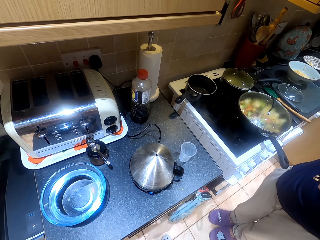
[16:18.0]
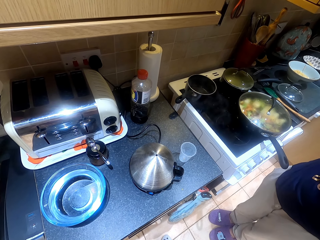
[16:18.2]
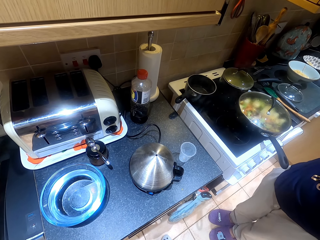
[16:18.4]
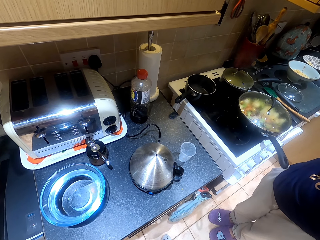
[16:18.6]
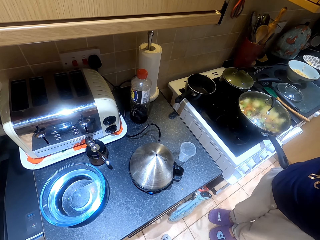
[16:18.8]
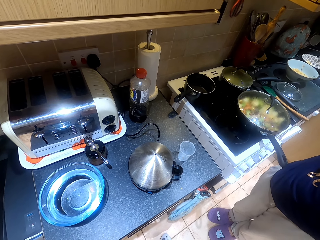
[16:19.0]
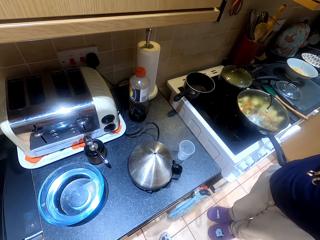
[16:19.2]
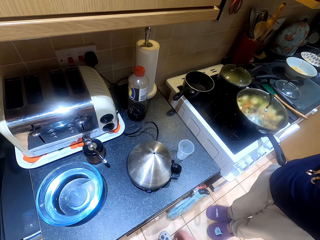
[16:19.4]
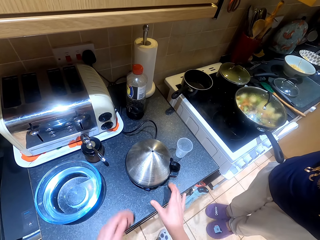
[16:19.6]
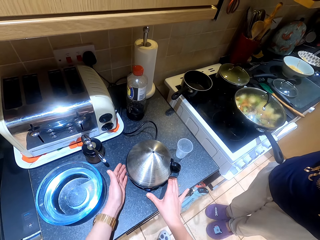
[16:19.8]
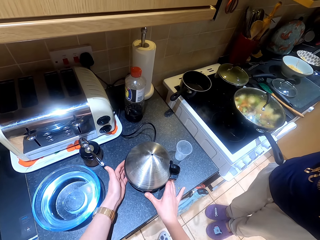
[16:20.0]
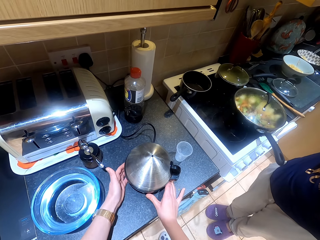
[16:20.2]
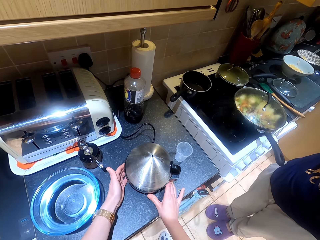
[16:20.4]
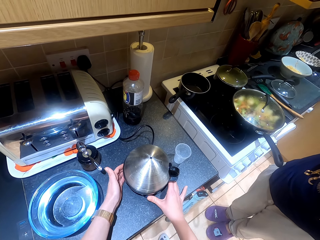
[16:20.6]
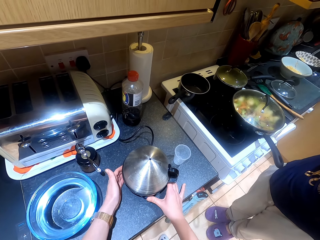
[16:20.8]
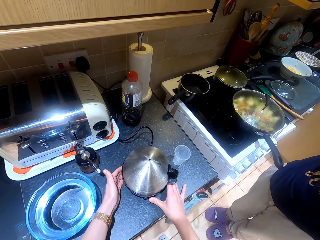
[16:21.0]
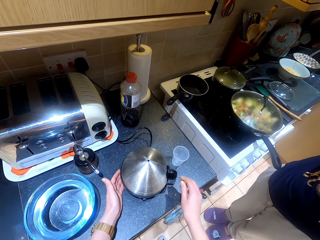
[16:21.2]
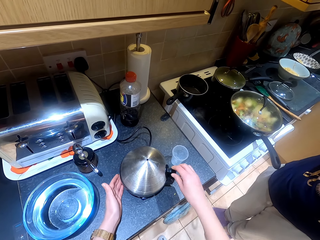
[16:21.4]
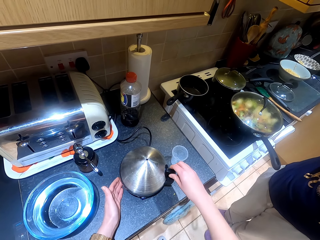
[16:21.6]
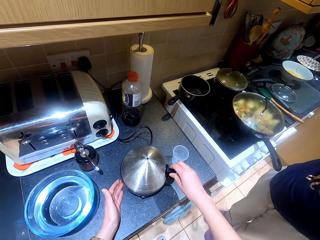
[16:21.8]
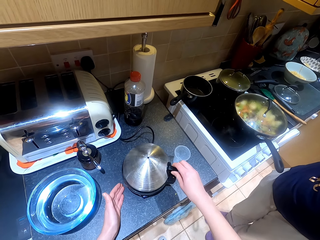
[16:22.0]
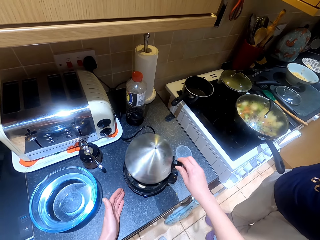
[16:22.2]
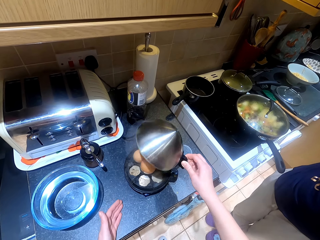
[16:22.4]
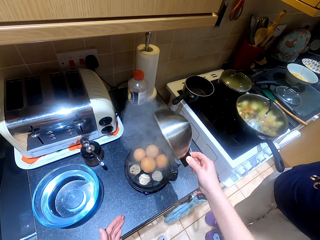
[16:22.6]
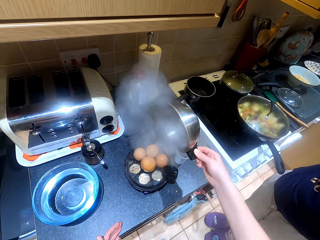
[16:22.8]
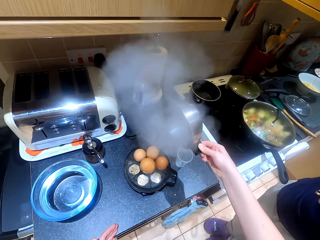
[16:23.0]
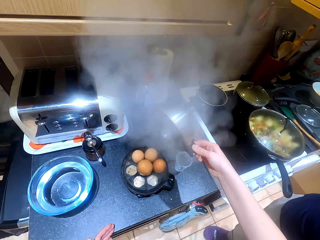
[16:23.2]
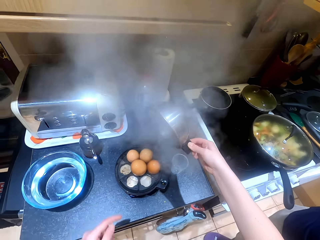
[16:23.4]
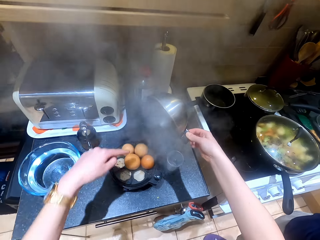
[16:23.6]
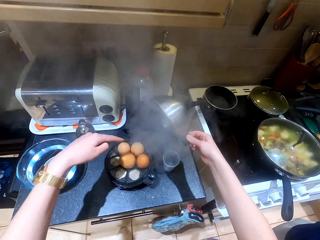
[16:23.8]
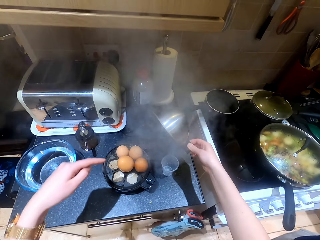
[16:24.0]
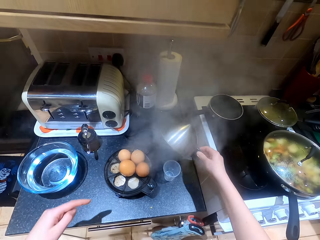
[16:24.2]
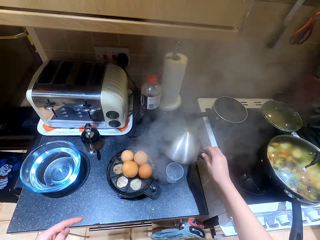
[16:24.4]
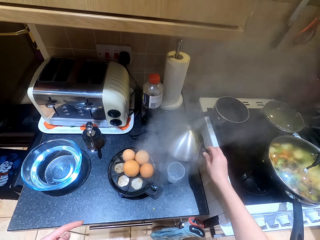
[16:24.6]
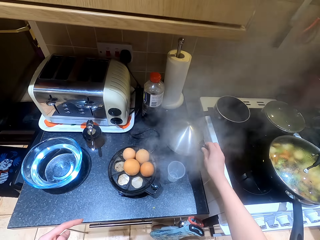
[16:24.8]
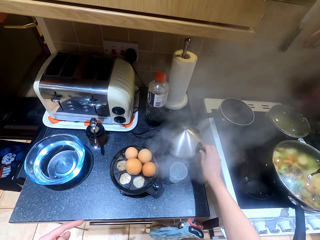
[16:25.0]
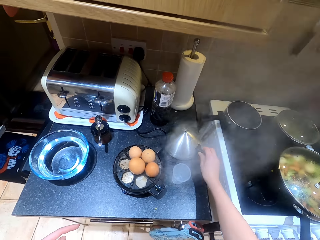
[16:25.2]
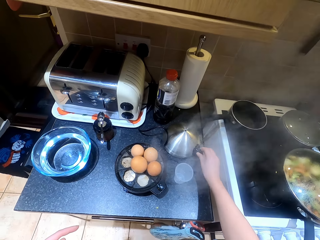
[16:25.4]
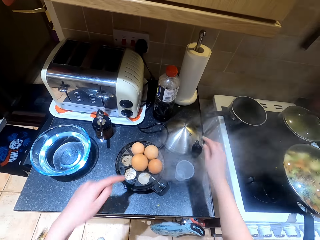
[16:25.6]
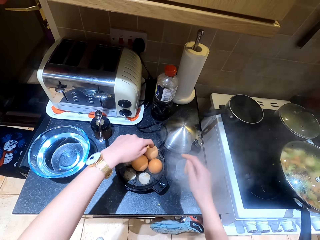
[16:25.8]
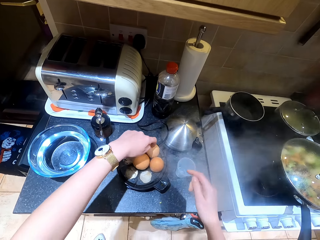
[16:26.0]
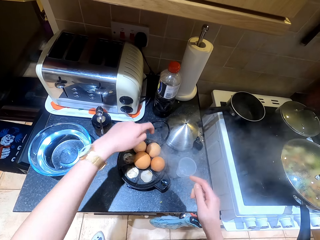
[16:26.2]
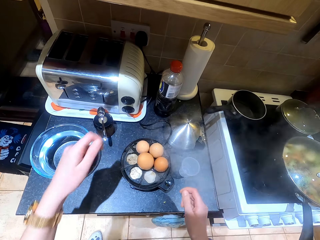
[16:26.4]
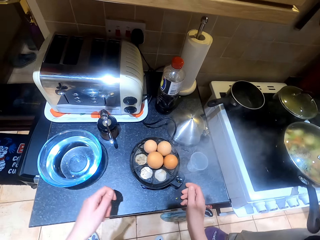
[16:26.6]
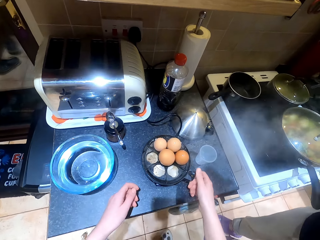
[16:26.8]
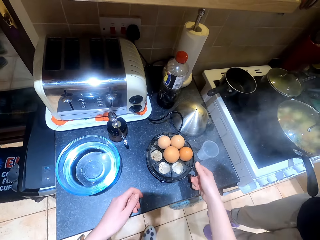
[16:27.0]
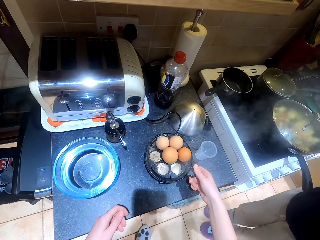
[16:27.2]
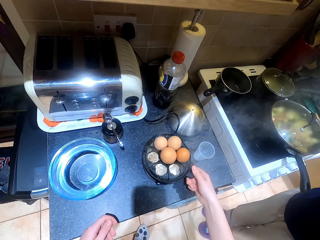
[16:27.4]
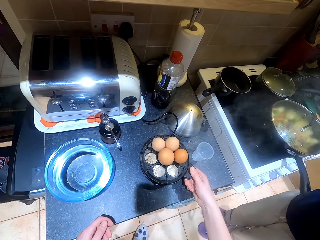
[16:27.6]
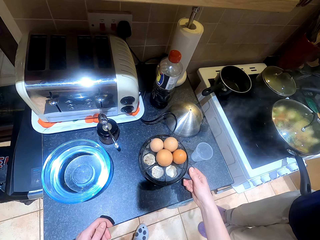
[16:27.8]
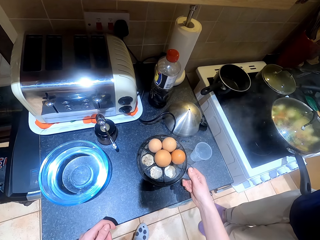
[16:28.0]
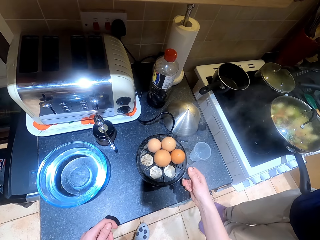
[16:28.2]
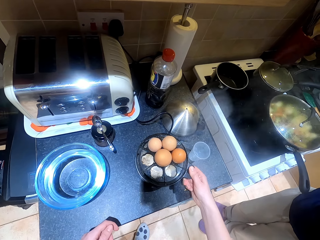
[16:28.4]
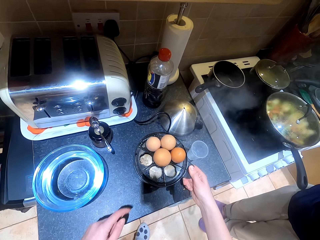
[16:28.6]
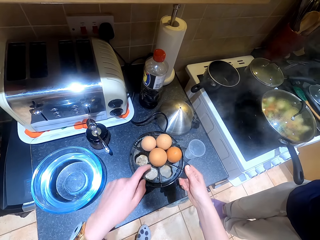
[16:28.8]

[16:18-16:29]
The camera wearer presses the egg boiler buttons. They hold the pressure cooker. They uncover the egg boiler. They open the pressure cooker. They point a finger. They put the egg boiler lid on the table. They converse with a woman. They point a finger. They hold the pressure cooker. They pick up the boiling tray. They converse with the woman.

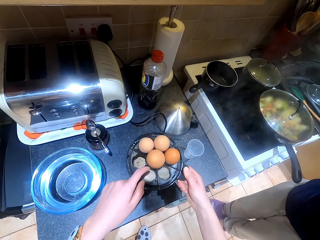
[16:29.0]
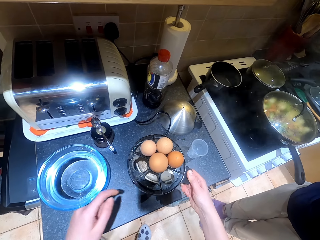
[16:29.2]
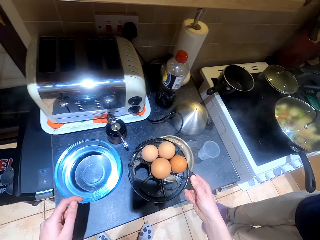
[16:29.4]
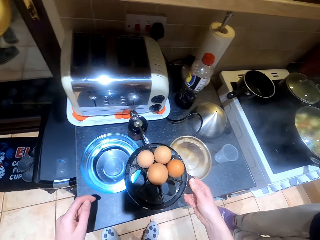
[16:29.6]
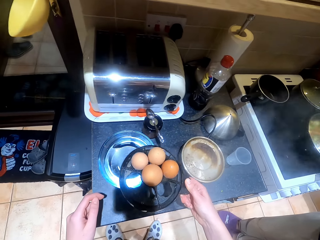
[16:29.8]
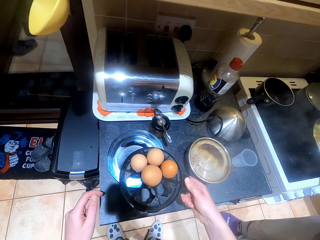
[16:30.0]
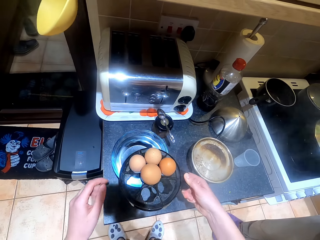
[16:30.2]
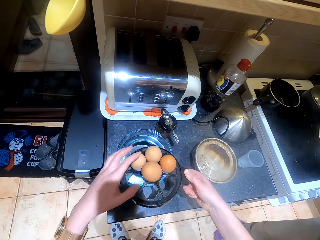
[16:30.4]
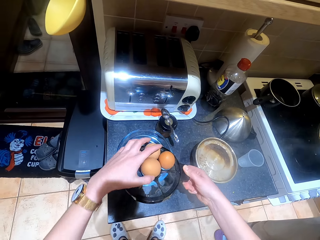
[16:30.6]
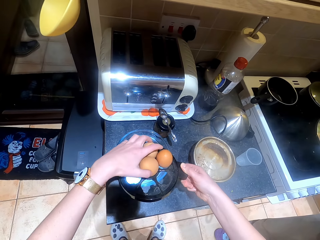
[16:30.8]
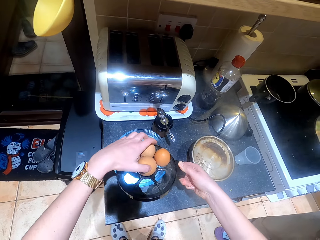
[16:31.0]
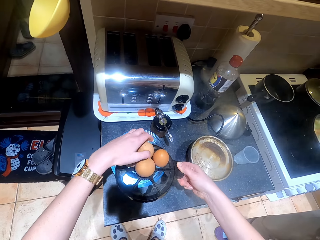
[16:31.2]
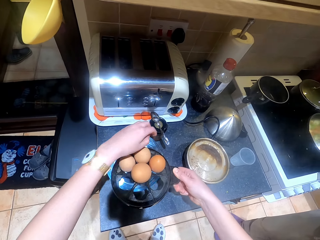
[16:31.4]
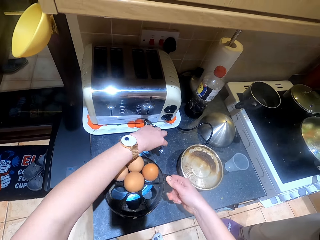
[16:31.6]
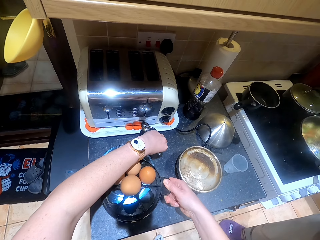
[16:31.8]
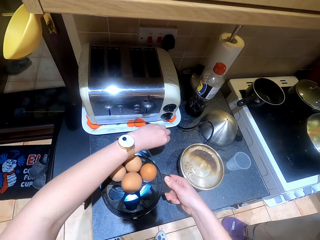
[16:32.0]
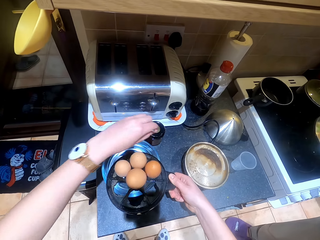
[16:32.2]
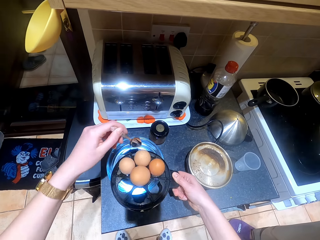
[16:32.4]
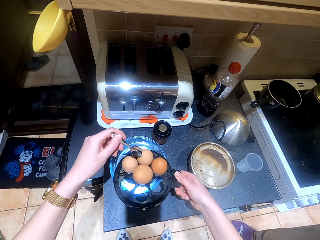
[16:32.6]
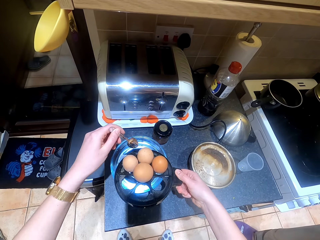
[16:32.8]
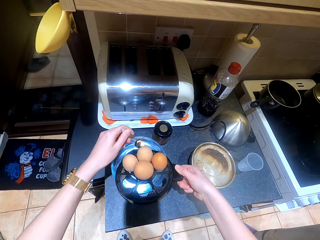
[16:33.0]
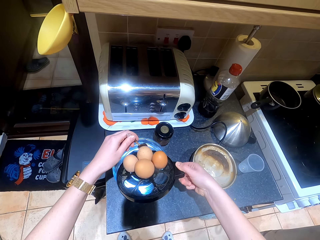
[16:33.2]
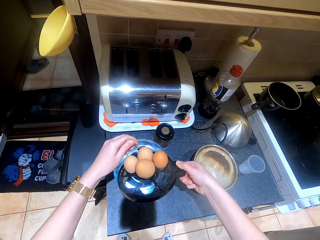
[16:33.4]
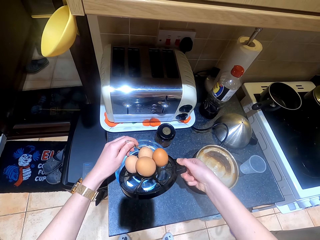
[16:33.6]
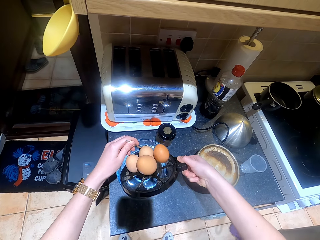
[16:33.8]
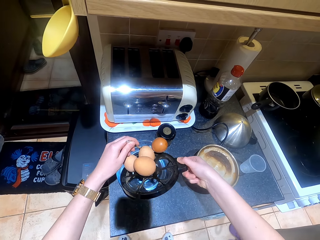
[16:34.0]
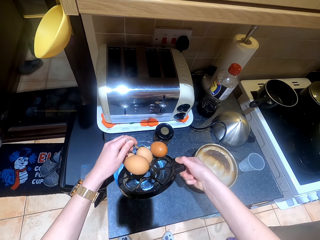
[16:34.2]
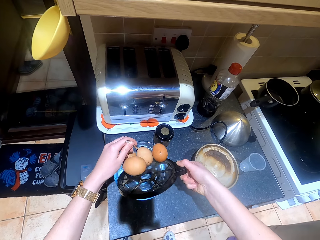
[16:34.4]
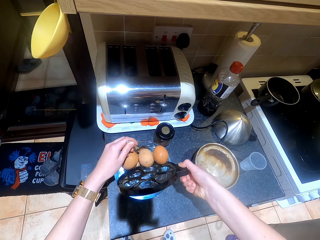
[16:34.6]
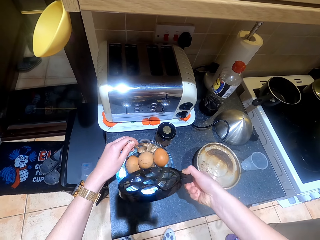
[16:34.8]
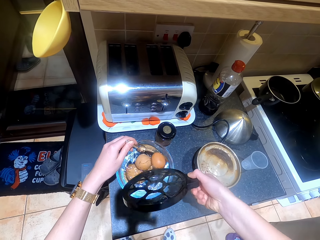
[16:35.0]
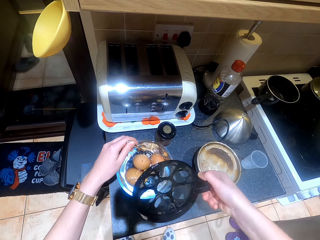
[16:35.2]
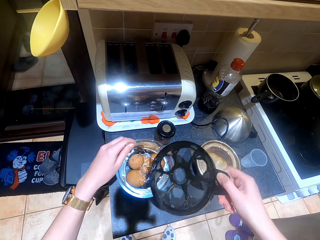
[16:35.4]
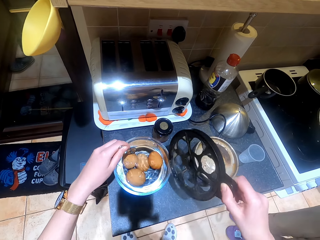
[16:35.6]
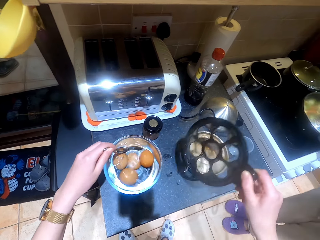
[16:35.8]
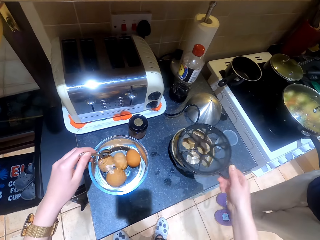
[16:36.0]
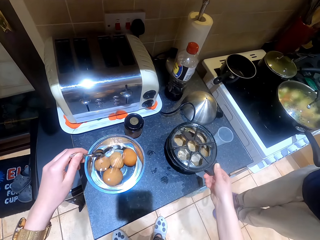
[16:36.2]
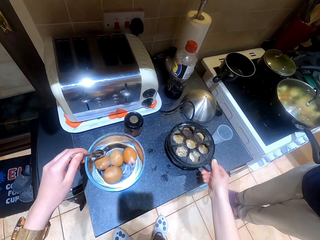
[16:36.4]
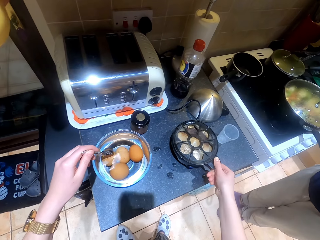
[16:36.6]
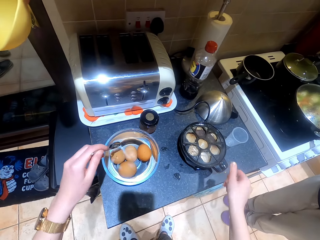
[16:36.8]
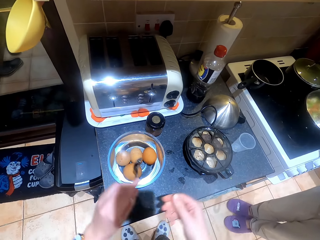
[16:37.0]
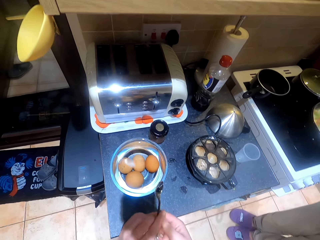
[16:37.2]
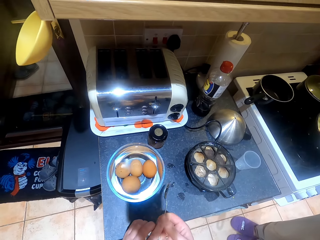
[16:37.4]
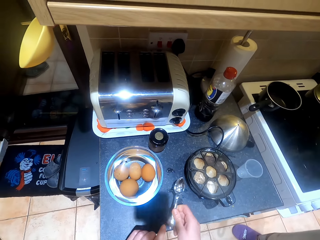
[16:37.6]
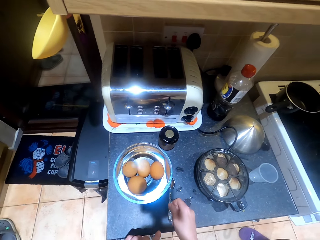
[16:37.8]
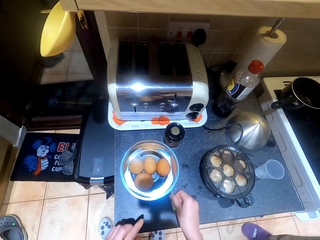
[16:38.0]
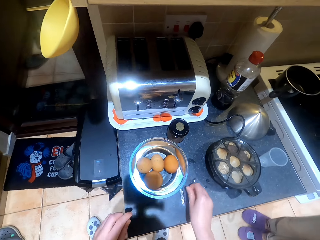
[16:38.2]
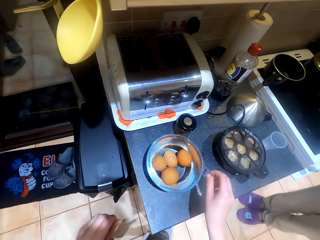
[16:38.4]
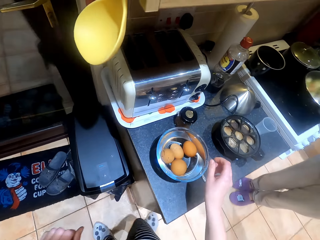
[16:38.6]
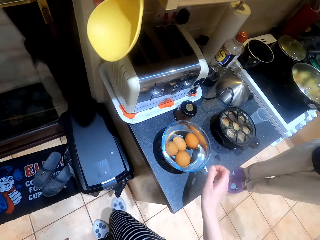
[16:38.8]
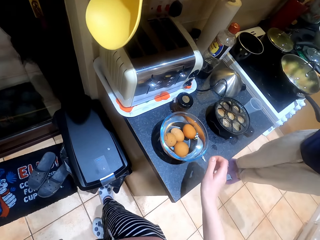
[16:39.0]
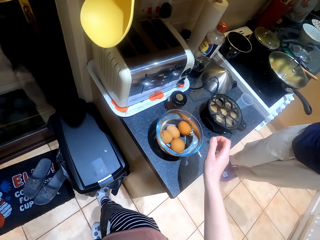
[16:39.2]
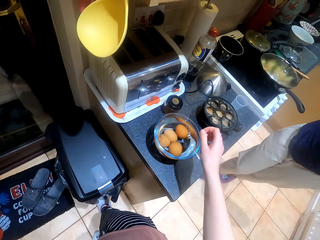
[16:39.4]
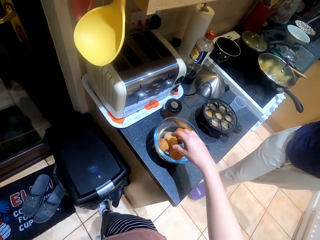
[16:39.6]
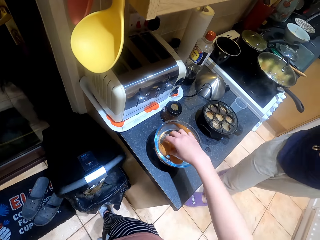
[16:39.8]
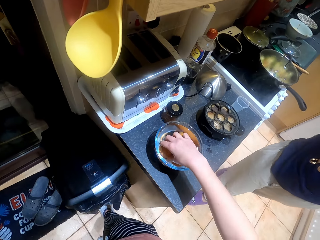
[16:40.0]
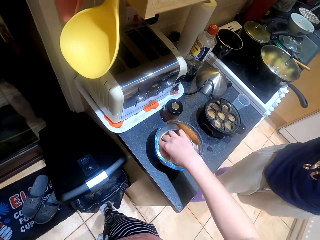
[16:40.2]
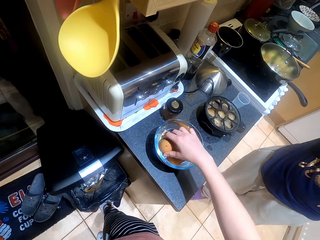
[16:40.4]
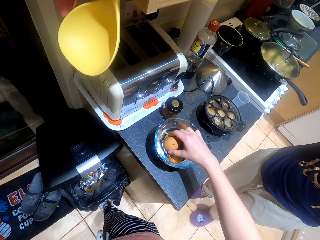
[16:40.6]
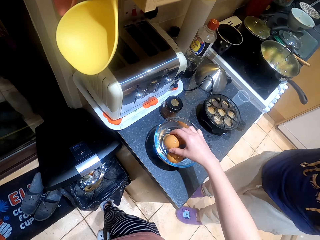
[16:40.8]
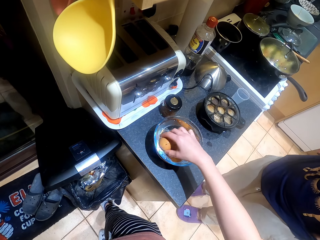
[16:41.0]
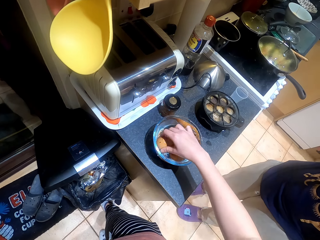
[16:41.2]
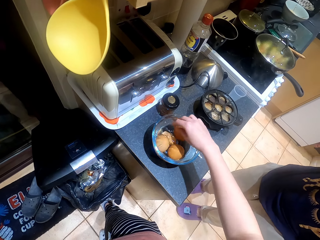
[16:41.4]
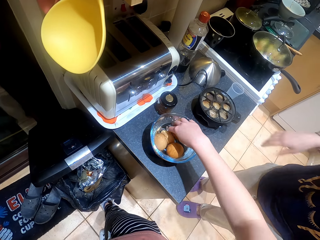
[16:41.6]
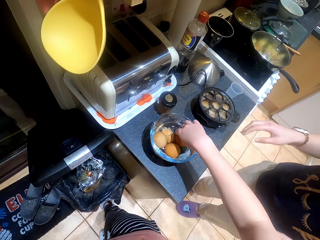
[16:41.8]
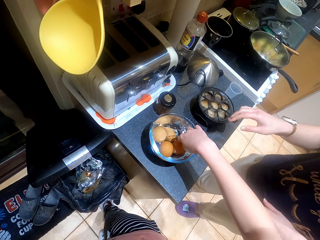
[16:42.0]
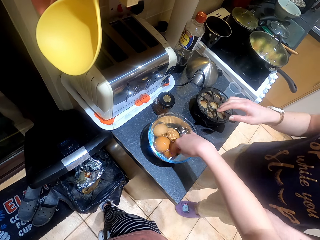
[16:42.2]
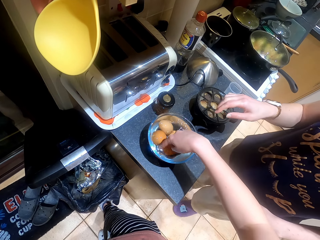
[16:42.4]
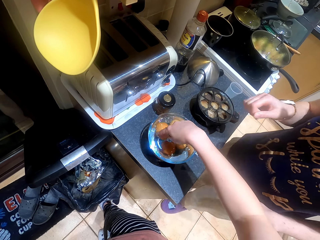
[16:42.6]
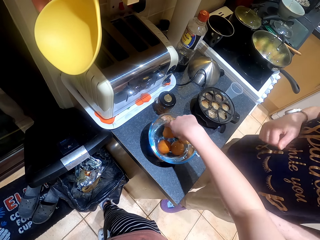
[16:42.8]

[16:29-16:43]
The camera wearer points a finger. They carry the pressure cooker. They touch the eggs. They pick up a spoon. They put the eggs in the water in the bowl. They drop the pressure cooker. They put the boiling tray on the omelette bowl. They put the spoon on the table. They converse with a woman. They touch an egg. They step on the litter bin. They stir the eggs.
